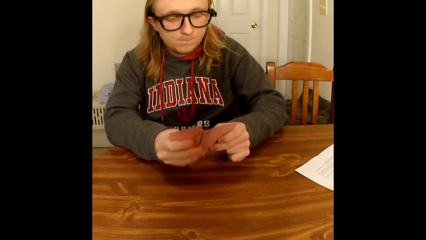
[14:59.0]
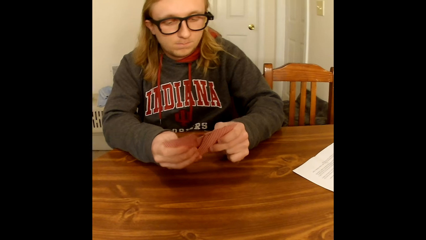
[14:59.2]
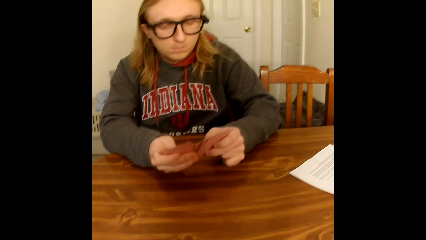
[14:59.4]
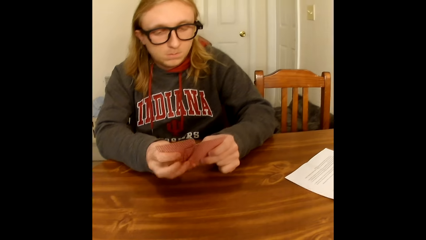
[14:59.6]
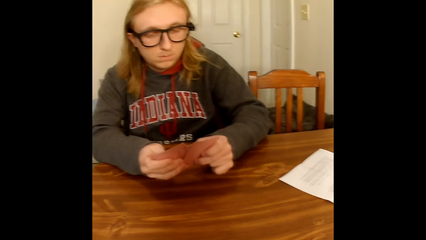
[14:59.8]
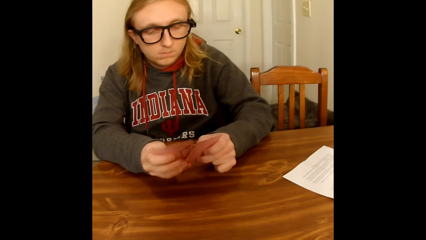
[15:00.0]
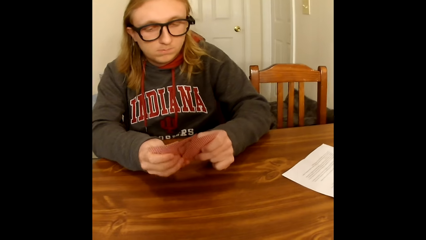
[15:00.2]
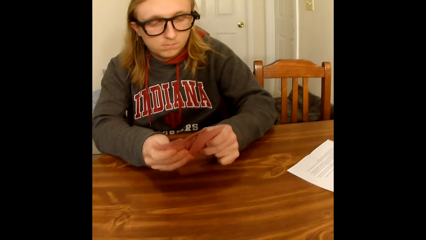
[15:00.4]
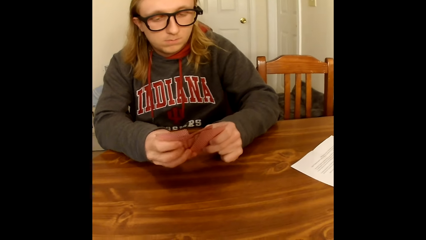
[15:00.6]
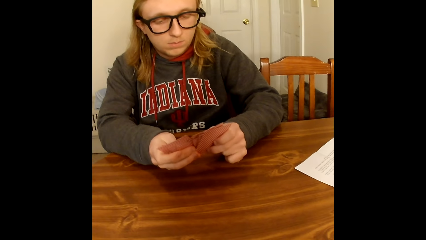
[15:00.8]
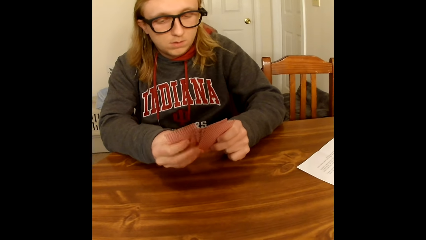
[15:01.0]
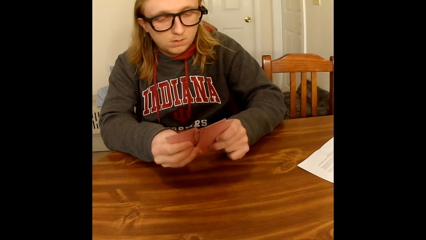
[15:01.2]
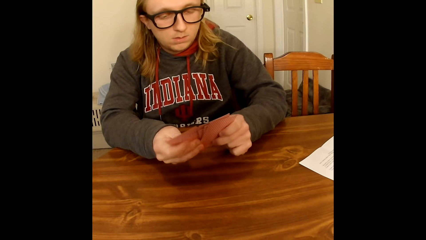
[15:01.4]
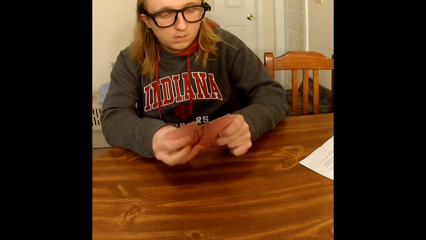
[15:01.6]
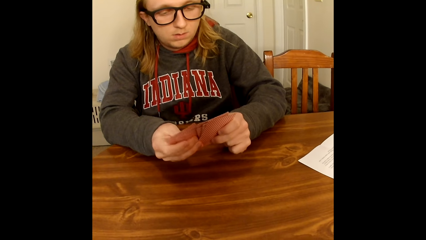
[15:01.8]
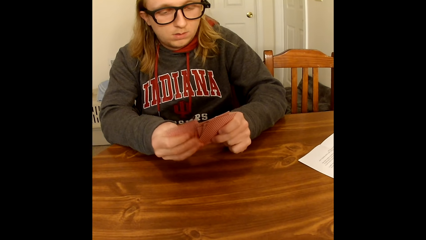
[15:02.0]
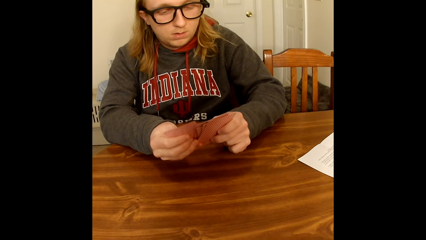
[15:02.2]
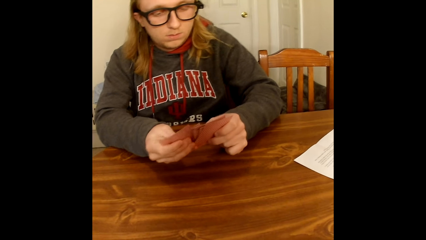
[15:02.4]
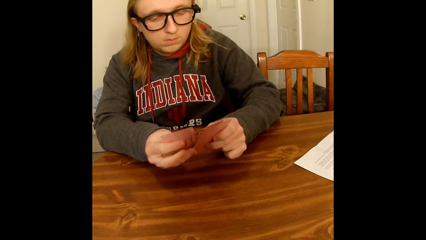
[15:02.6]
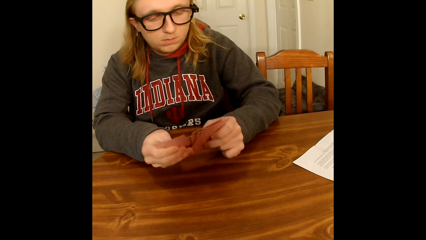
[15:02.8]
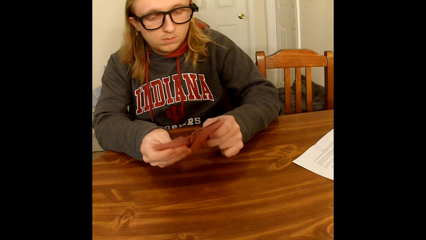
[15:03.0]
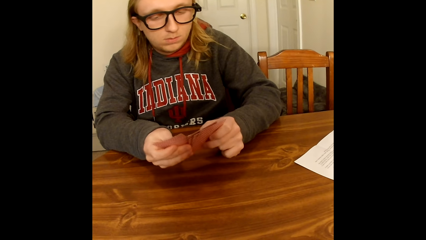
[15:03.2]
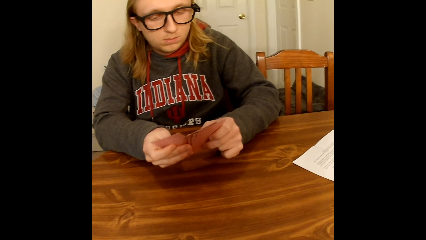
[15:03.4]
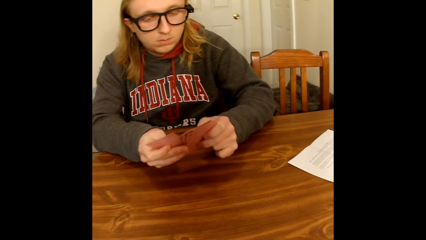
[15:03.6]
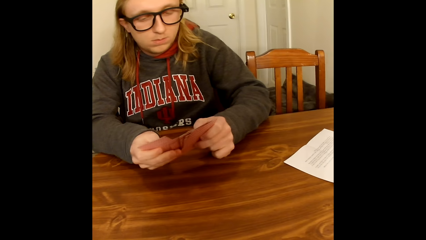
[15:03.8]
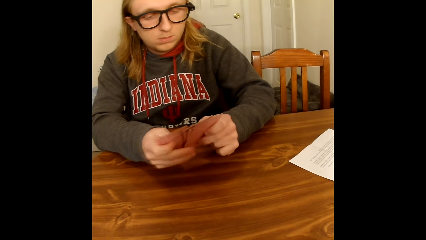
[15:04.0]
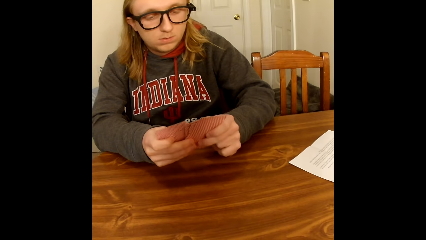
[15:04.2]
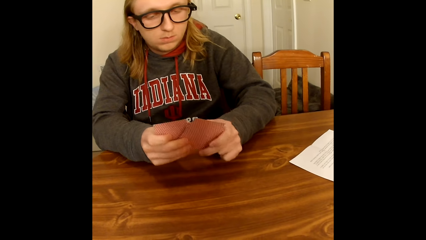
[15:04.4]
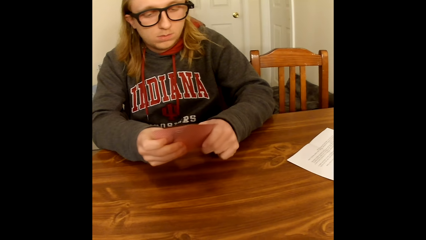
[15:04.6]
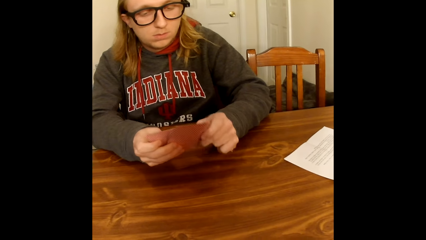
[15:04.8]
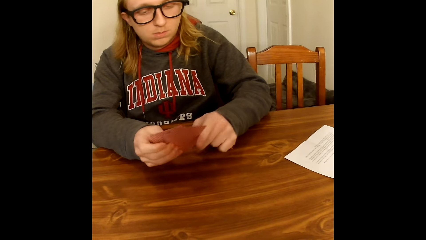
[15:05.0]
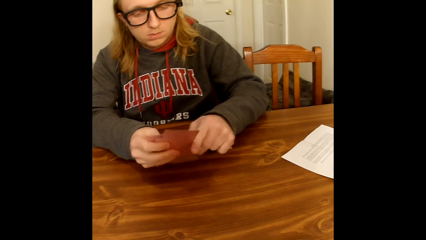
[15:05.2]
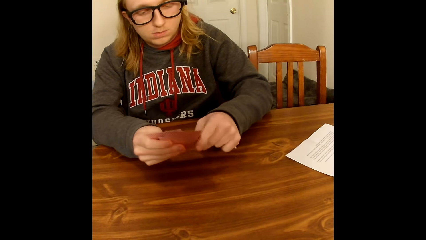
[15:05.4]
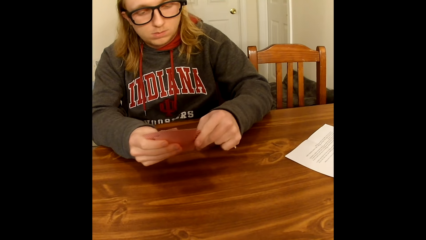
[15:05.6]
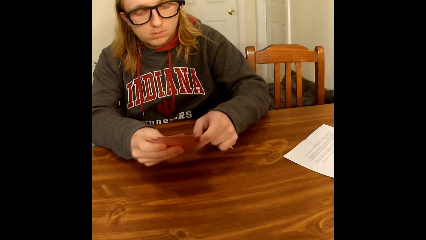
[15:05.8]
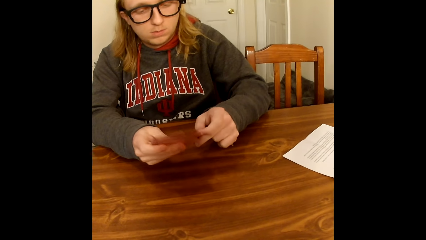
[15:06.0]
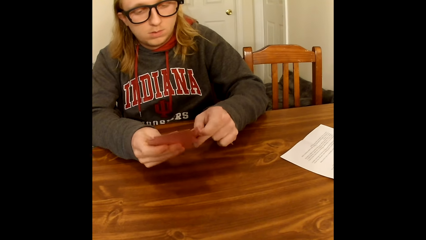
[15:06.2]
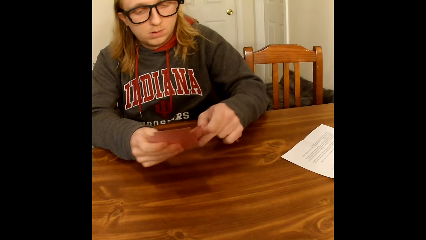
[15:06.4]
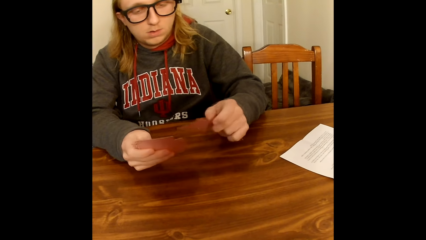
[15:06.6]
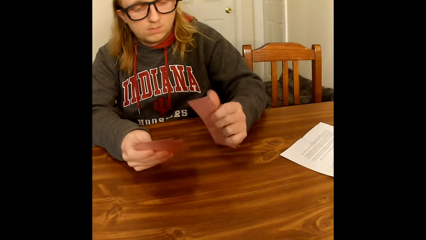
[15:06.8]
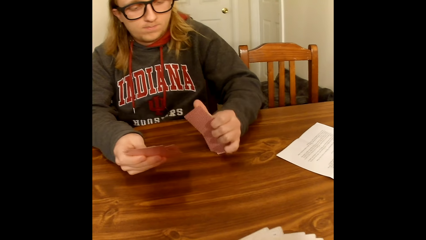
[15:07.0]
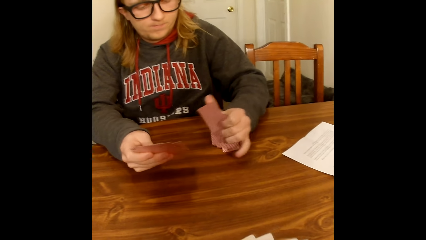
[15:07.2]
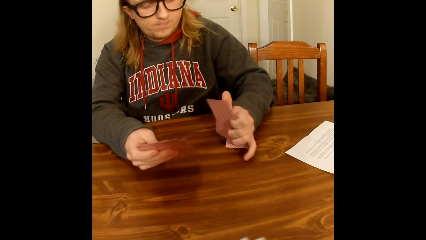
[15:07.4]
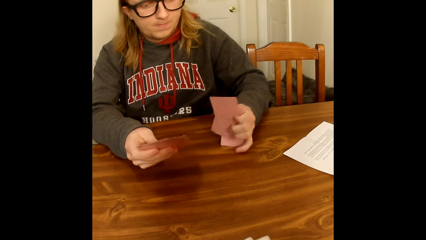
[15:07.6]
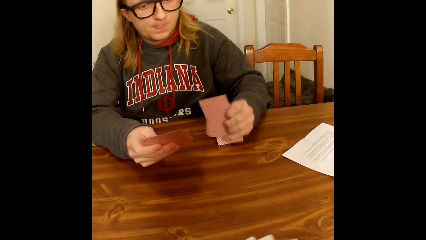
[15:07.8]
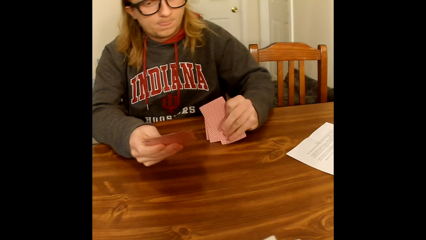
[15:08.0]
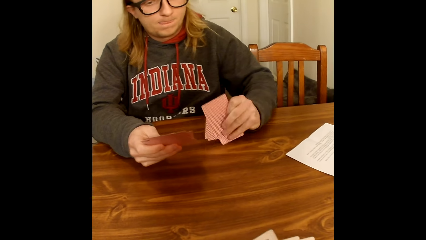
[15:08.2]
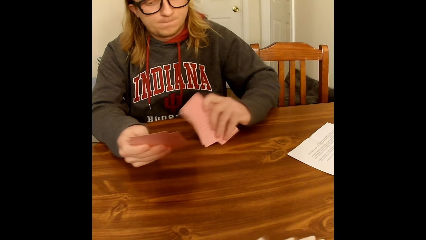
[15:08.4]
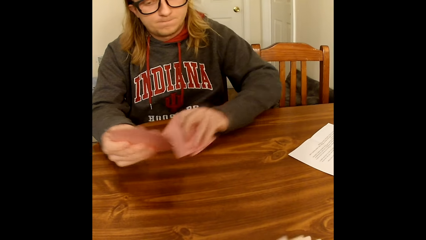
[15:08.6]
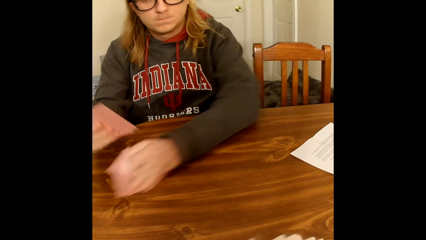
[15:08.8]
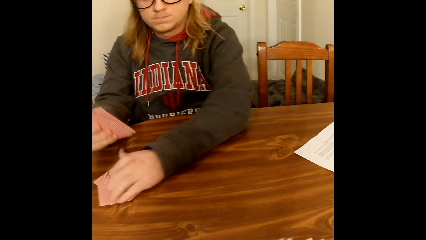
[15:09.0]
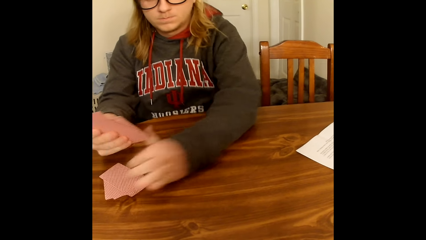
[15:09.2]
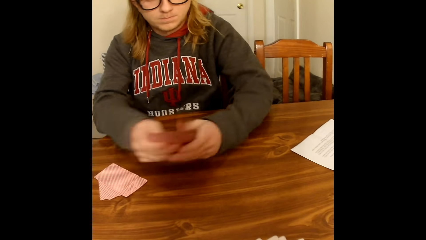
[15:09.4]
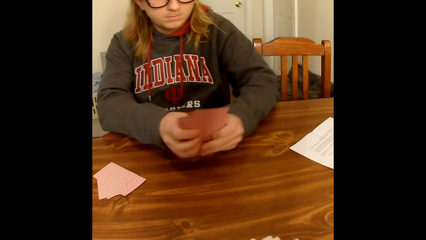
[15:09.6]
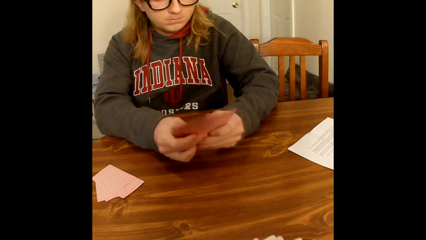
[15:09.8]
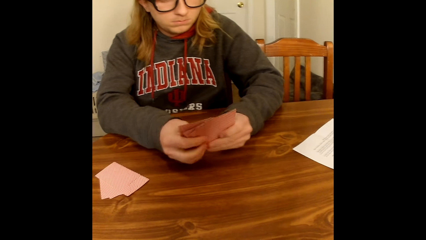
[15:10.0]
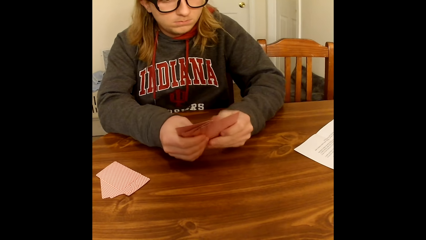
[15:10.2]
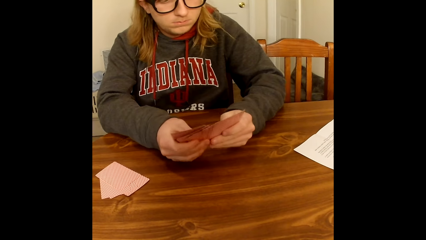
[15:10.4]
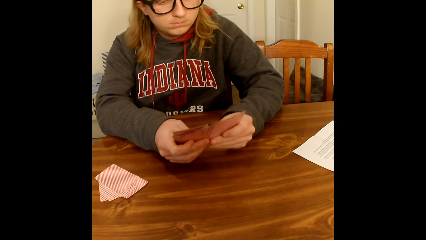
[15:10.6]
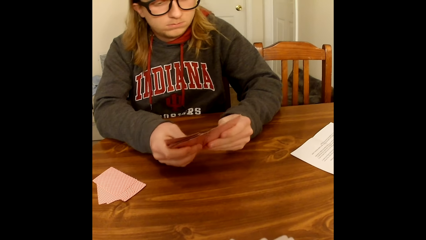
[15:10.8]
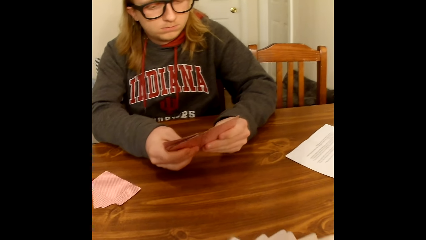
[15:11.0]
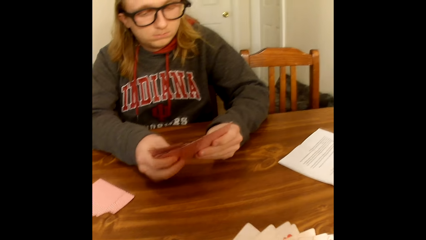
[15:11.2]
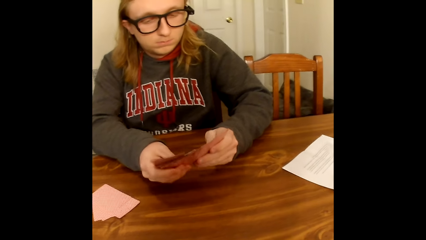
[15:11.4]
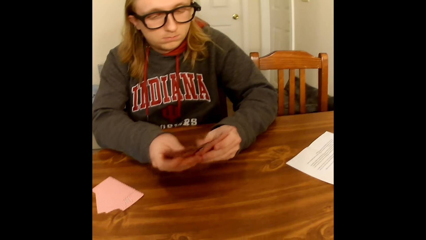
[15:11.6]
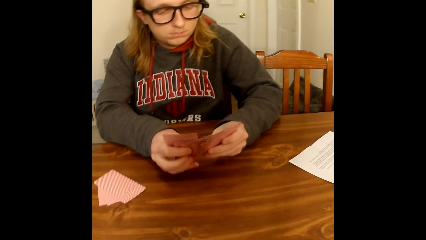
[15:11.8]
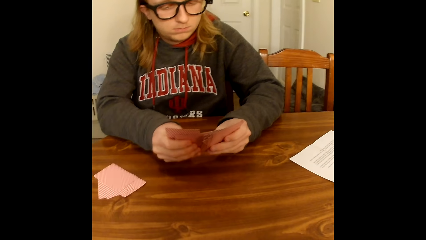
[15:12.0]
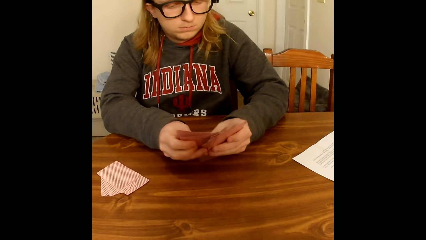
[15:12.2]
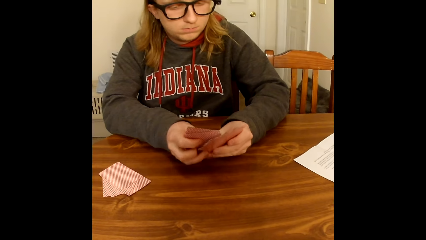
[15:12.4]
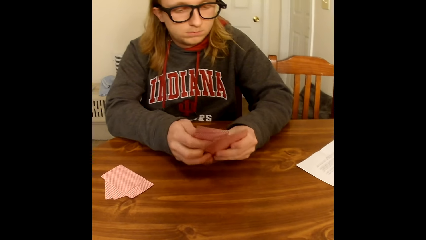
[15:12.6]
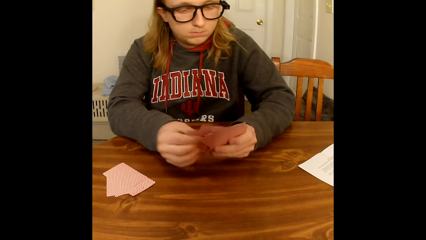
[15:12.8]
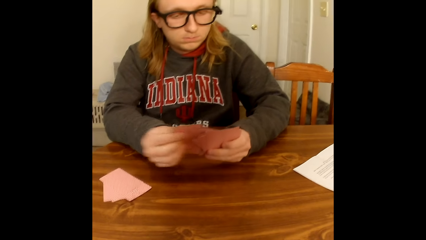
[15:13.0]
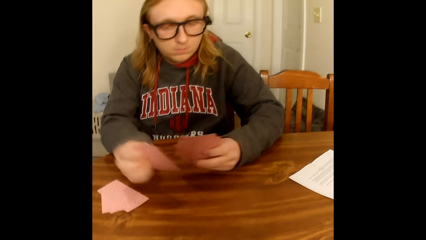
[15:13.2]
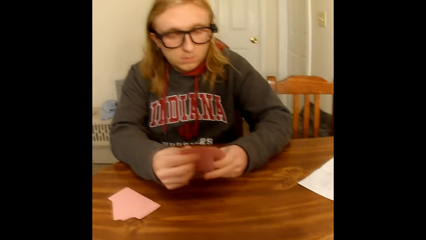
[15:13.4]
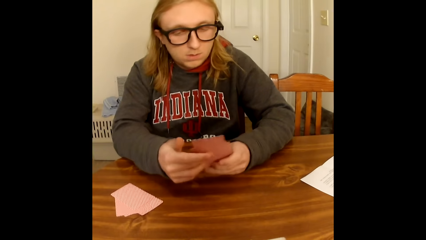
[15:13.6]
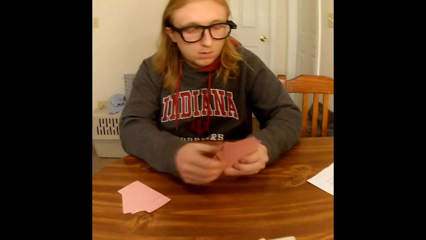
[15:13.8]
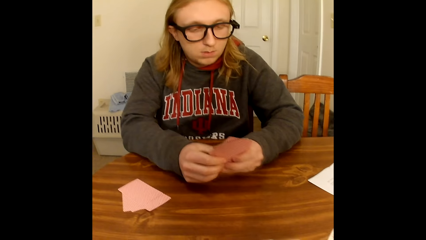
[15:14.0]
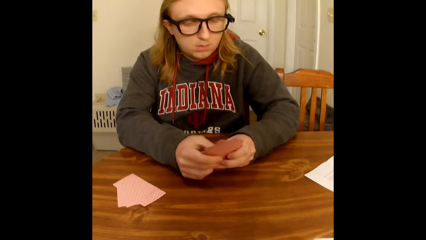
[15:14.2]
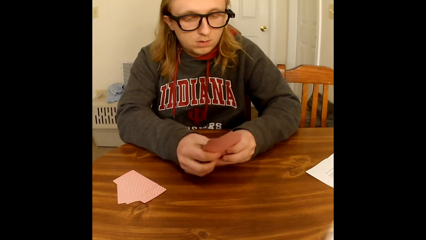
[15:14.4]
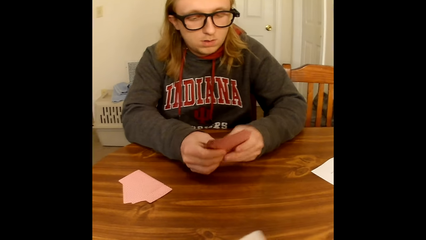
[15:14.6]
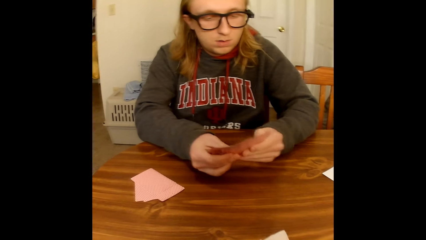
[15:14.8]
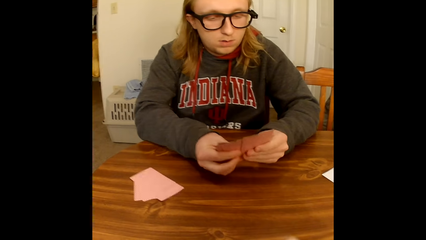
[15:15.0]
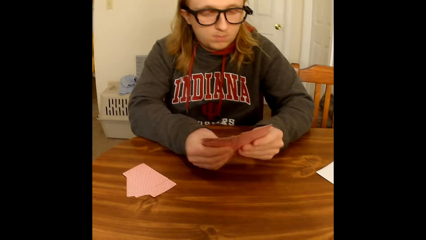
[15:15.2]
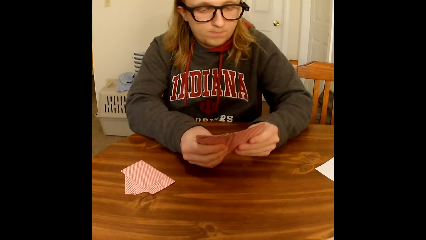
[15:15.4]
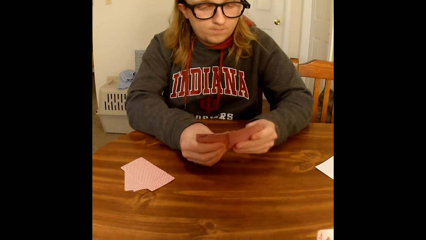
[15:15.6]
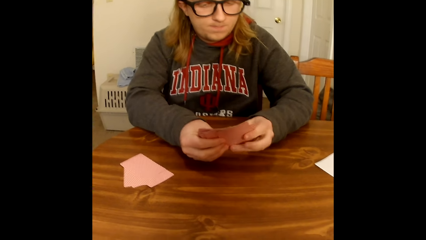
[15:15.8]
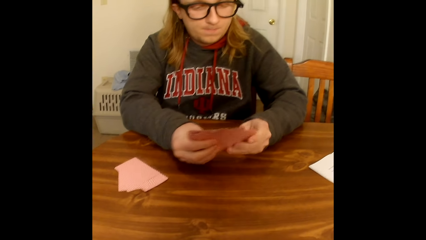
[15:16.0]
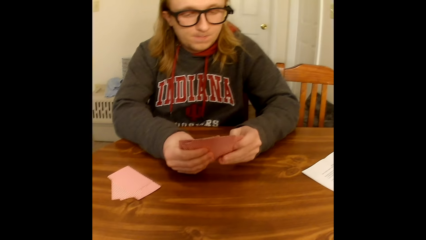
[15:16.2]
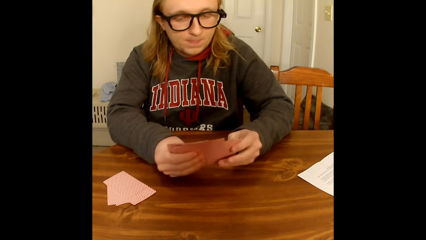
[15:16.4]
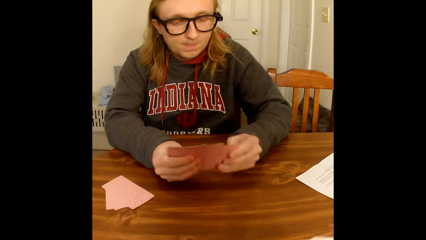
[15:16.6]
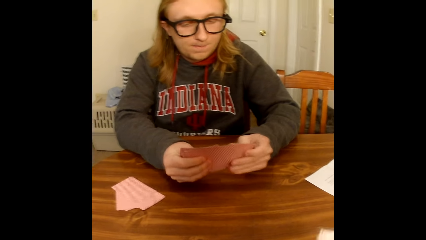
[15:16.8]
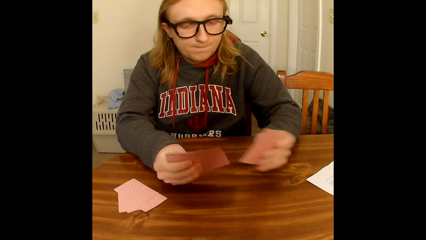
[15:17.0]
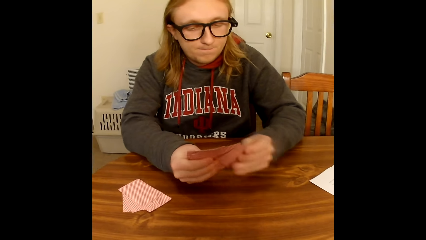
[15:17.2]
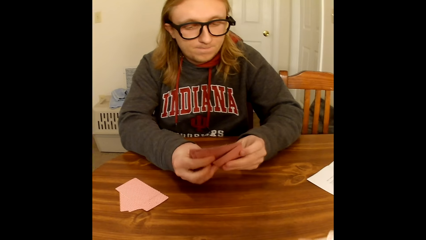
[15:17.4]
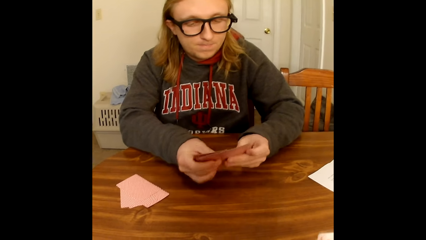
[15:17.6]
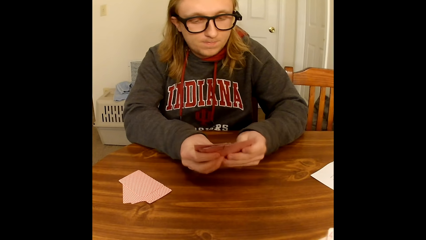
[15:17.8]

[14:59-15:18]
A man picks out some cards from the cards in his hand with his left hand. The man taps the cards in his left hand on the table. The man places the cards on the table with his left hand. The man holds the cards in his right hand with both hands. The man looks at the cards. The man flips the gathered cards with both hands. The man arranges the cards. The camera wearer arranges the cards.
